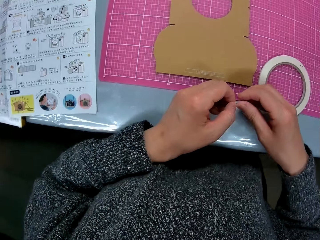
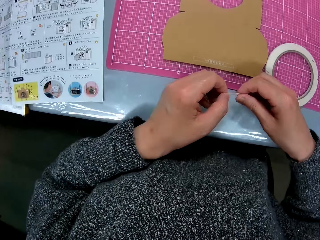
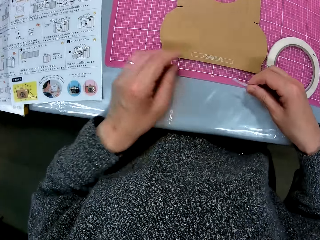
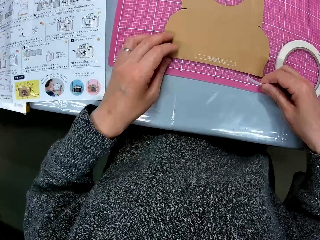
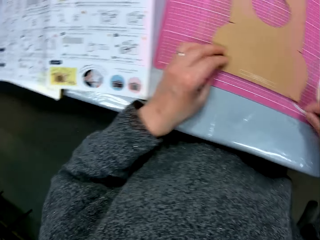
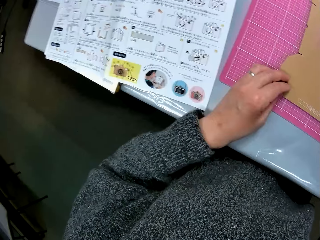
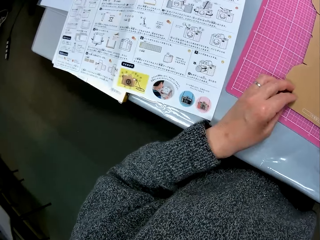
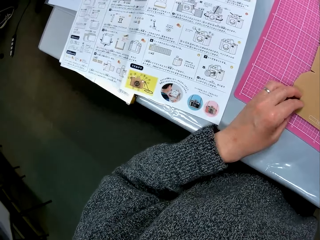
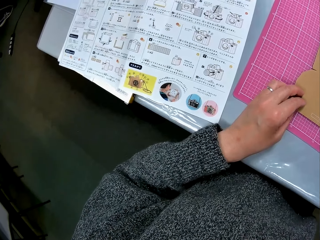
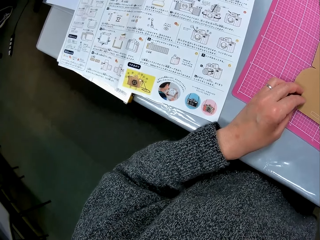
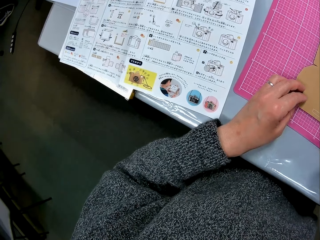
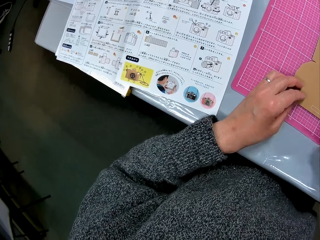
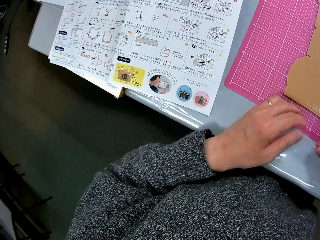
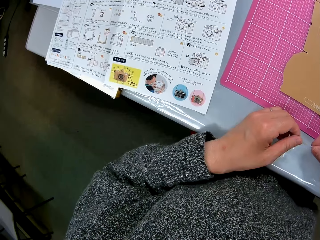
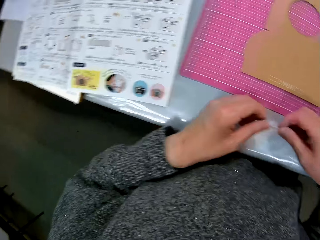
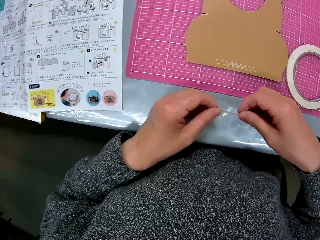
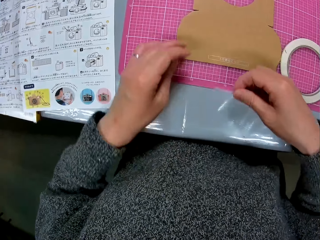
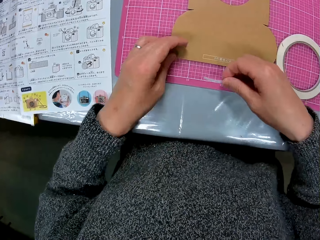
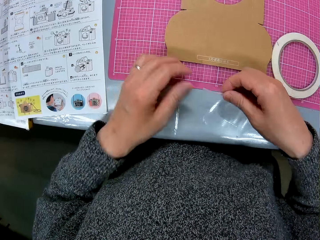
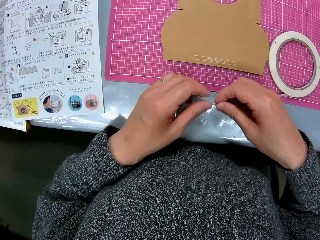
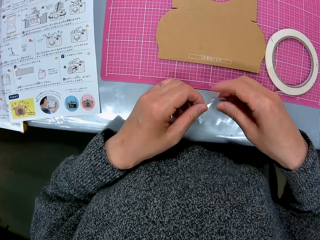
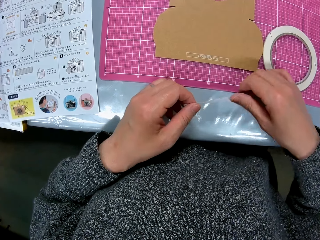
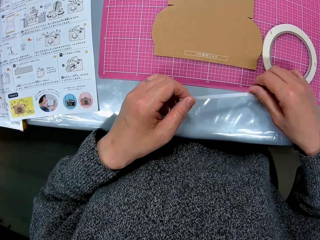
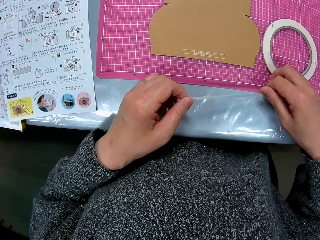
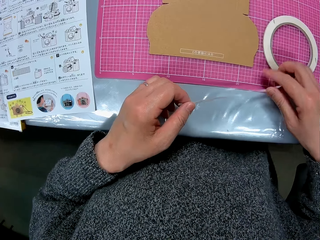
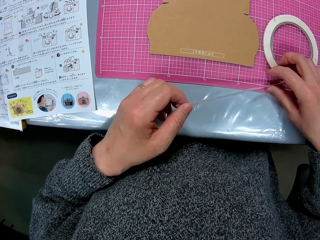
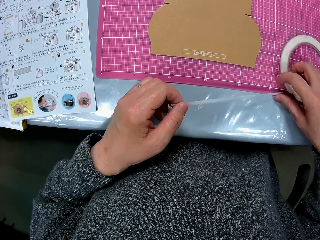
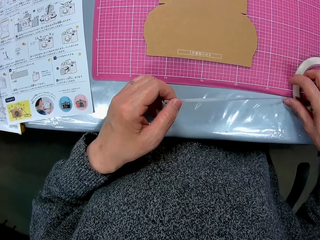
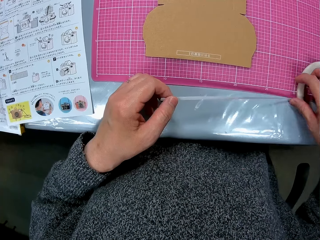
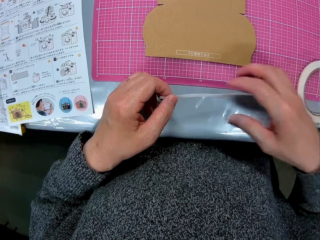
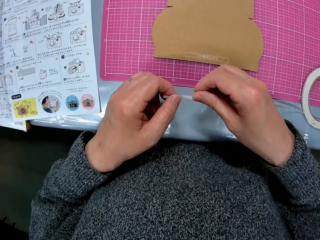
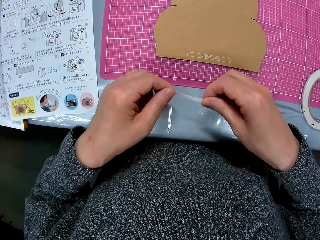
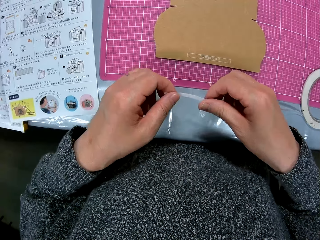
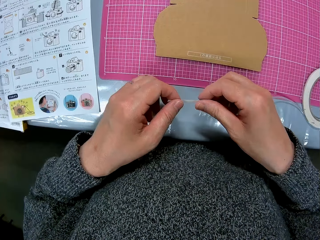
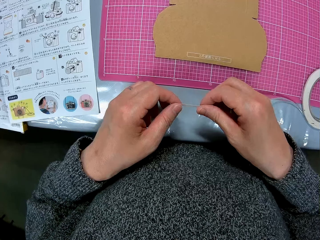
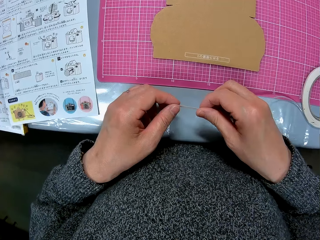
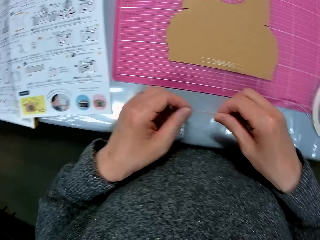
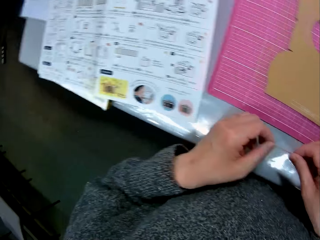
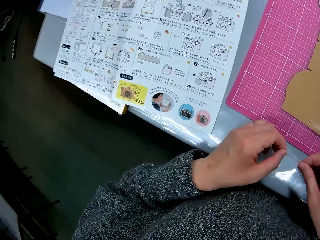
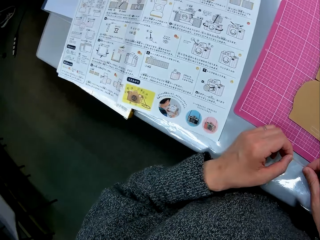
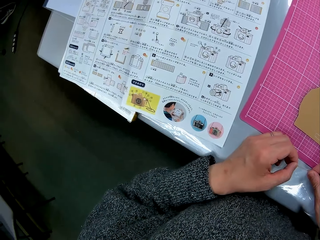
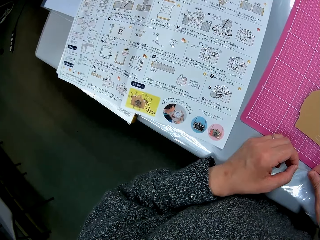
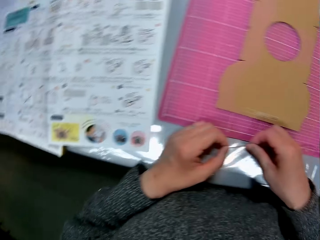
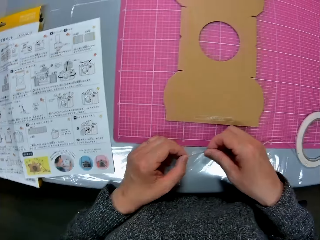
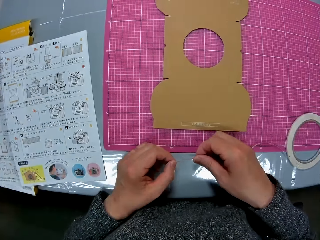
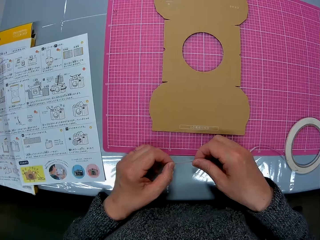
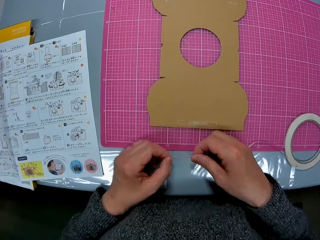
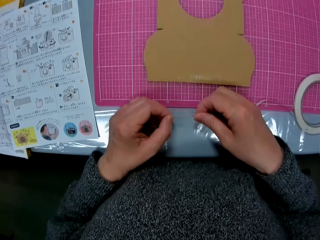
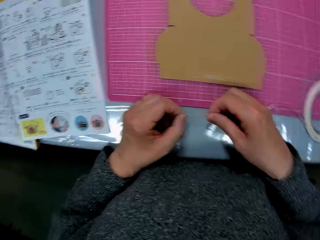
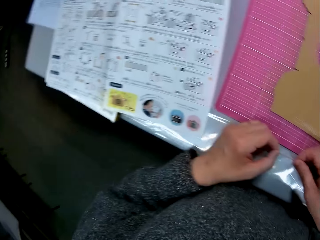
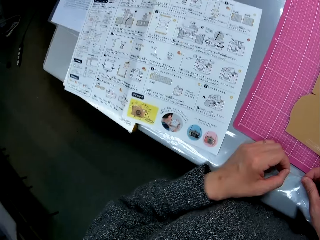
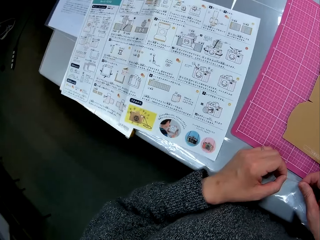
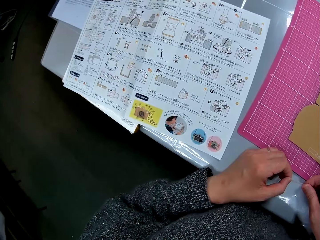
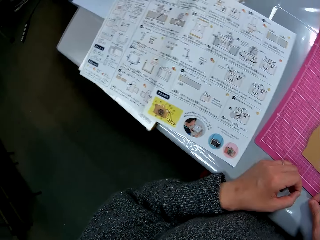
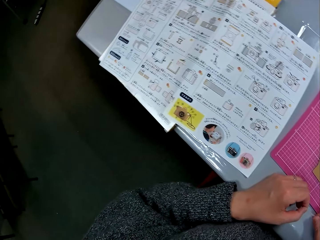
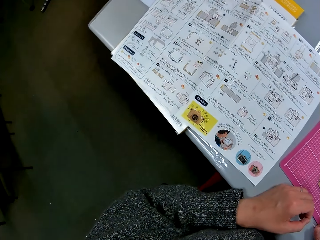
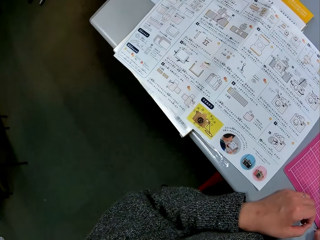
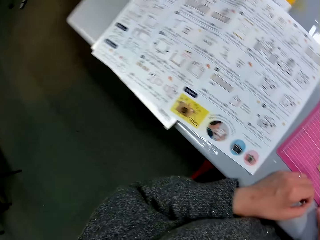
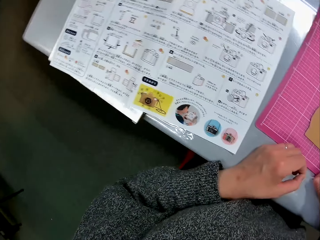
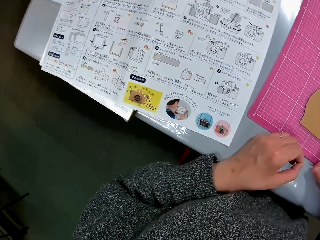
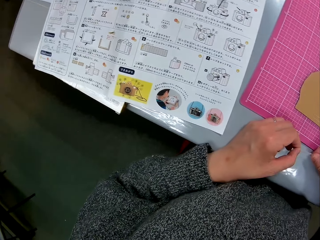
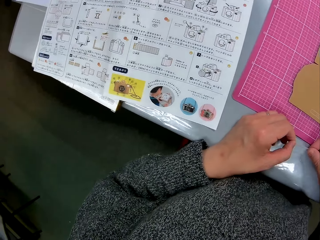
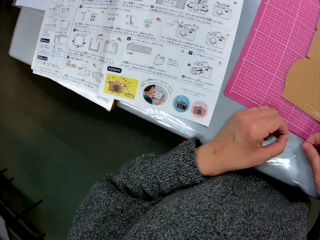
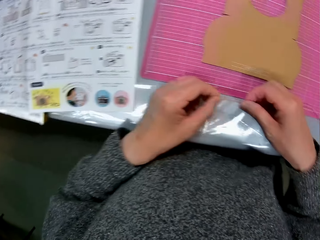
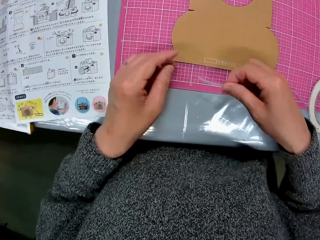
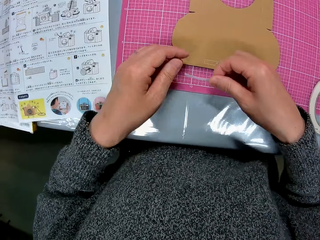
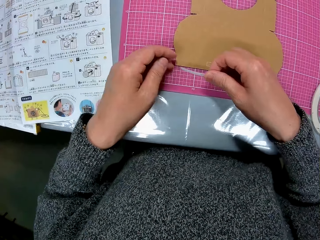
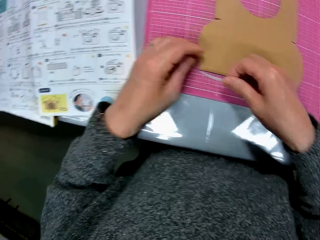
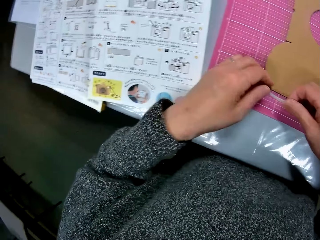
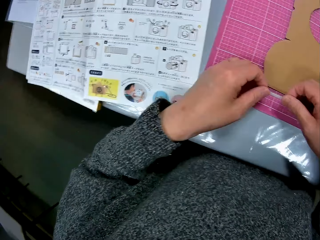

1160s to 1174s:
The camera wearer drops the cello tape on the table. She holds the cardboard in one hand. She turns to the book on the table. She opens the cello tape in her hands. She holds the tape at the end. She turns to the book on the table. She reads the manual. She turns to the cardboard paper on the table. She turns to the book on the table.

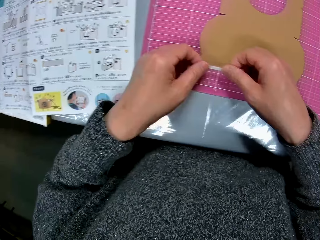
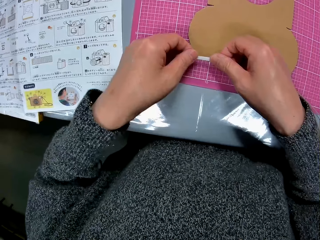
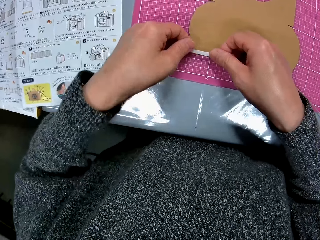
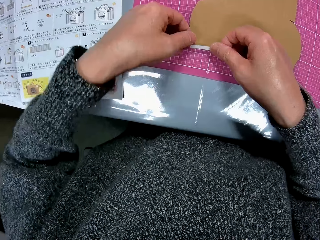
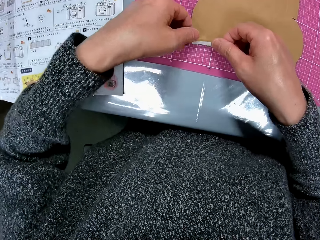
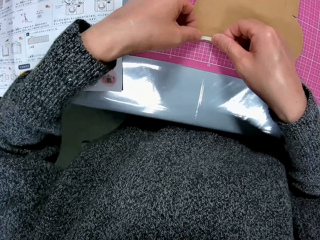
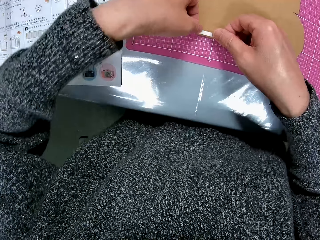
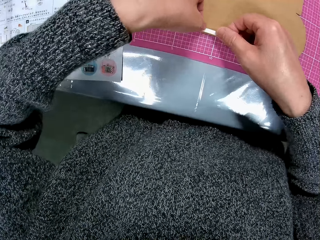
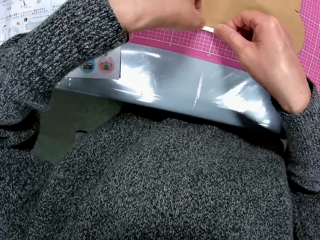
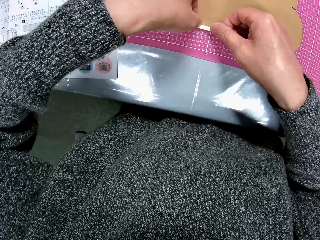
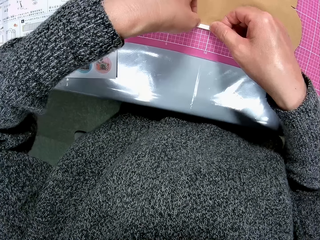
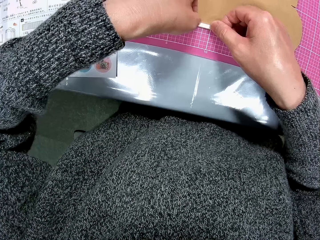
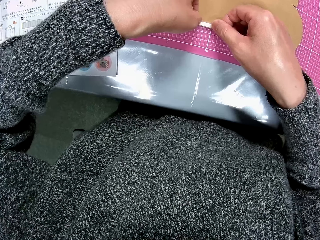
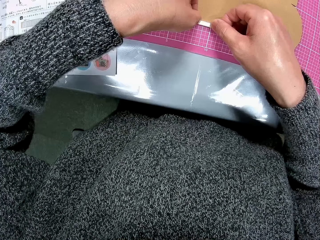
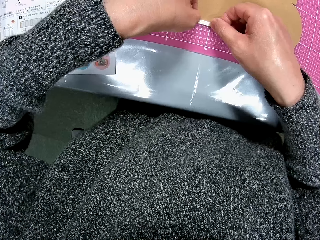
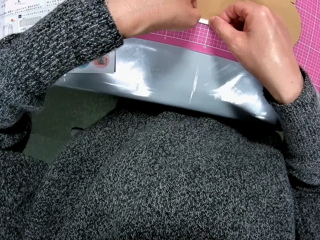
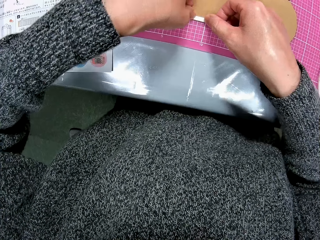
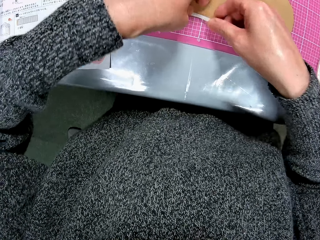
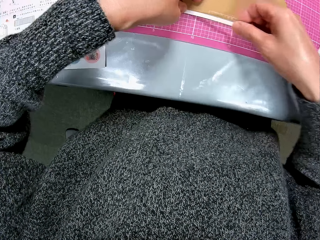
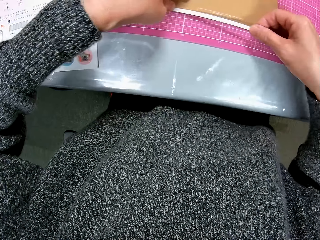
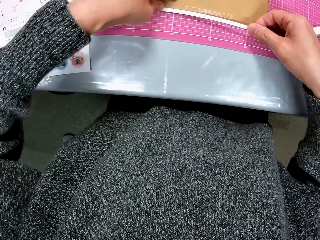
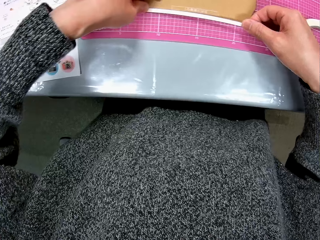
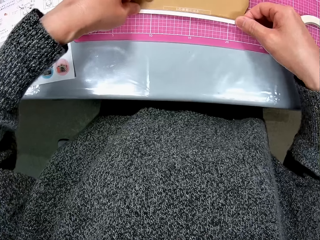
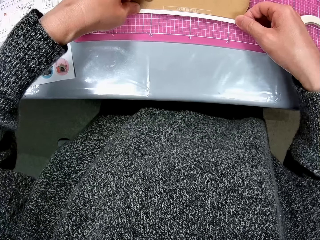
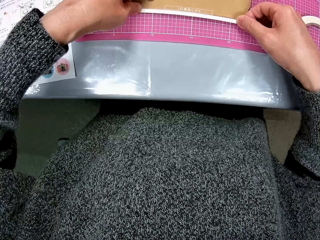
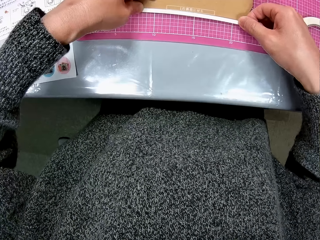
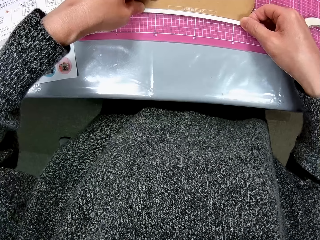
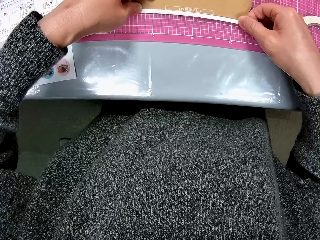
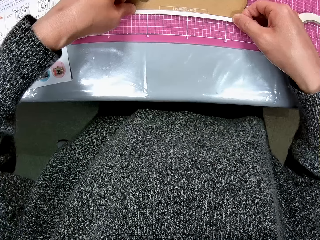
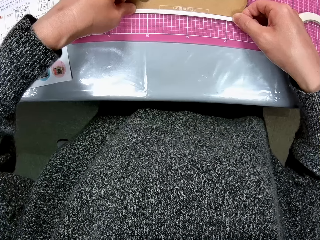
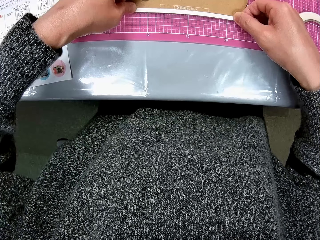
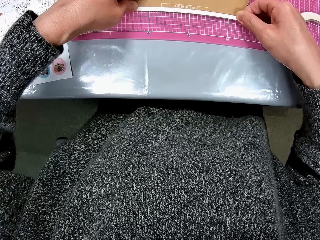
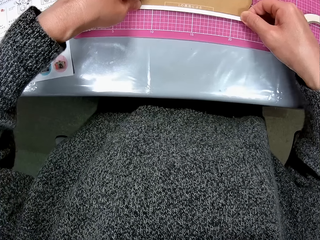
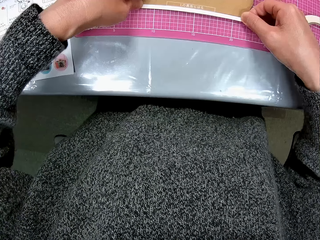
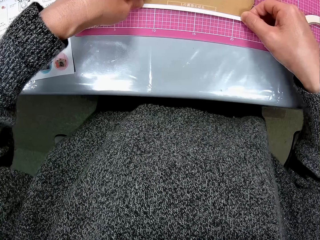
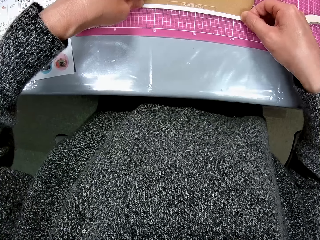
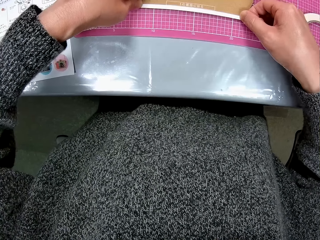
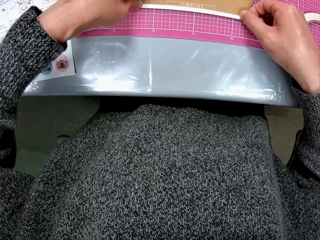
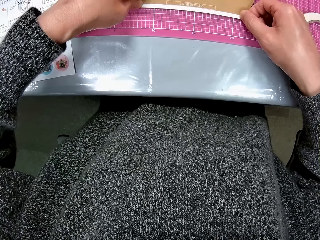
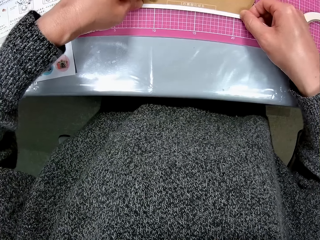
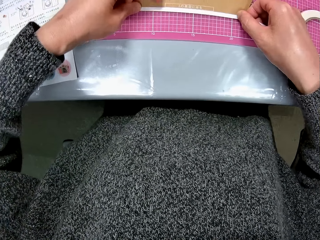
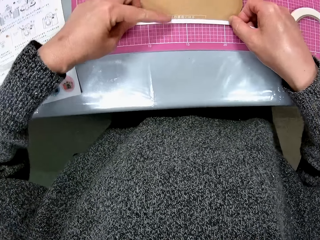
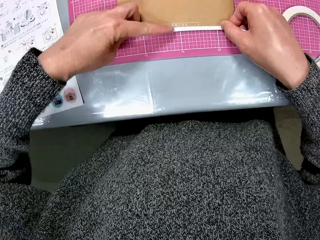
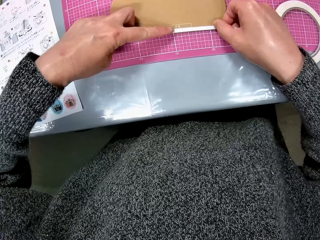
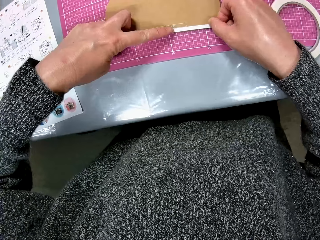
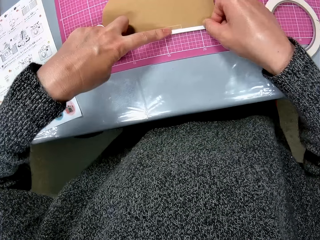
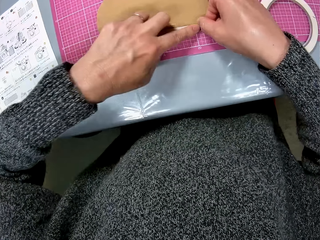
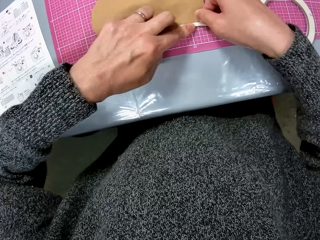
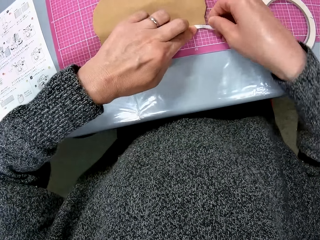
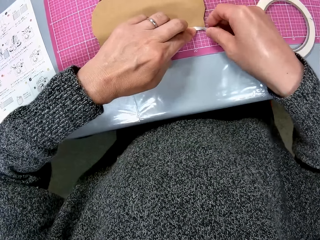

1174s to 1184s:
The camera wearer tapes the cardboard paper at the bottom with her two hands.
